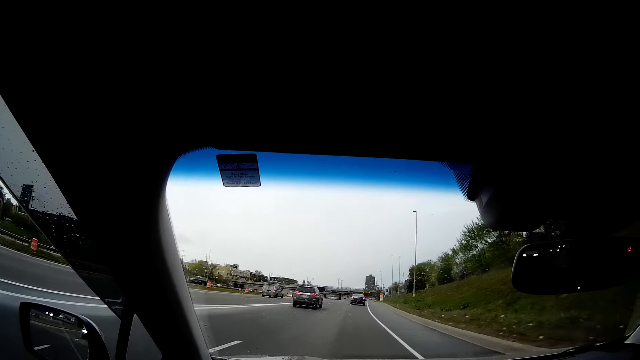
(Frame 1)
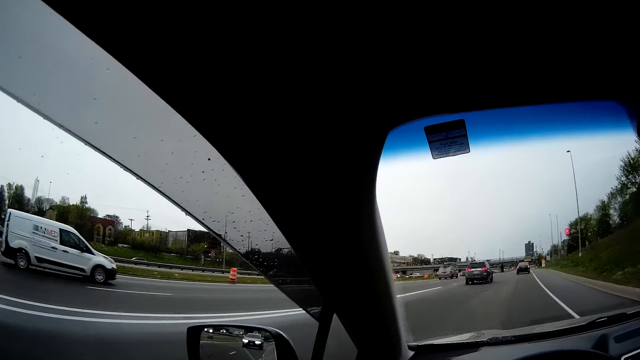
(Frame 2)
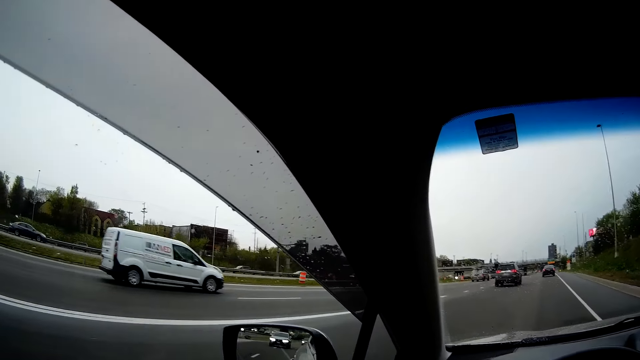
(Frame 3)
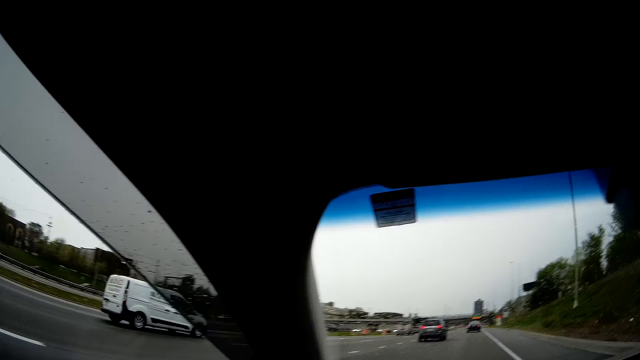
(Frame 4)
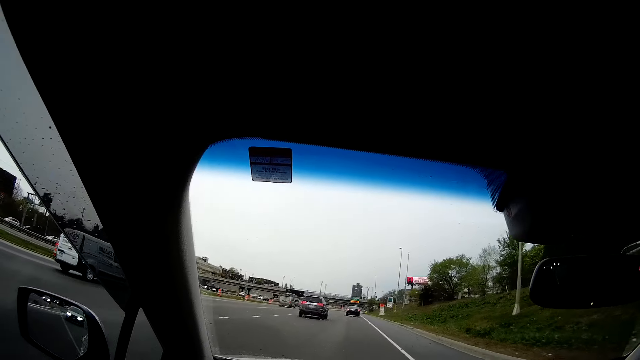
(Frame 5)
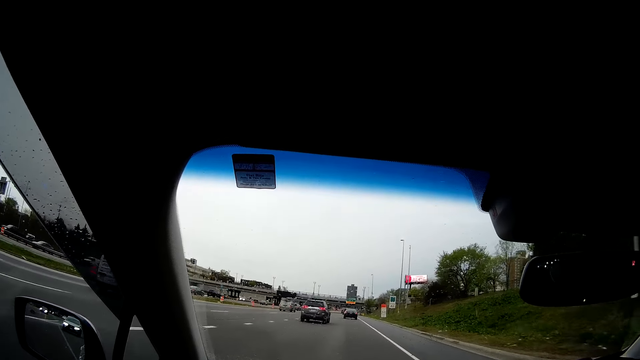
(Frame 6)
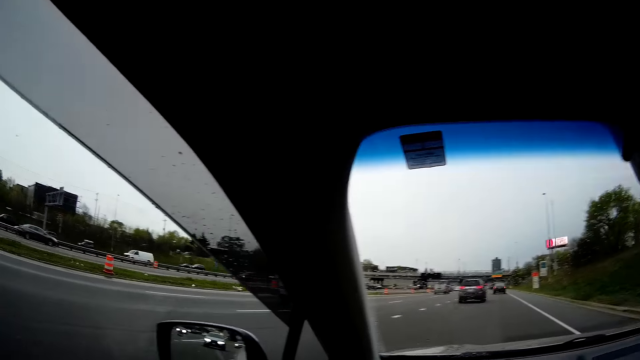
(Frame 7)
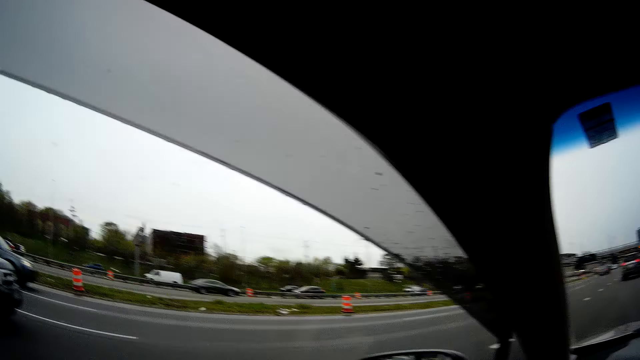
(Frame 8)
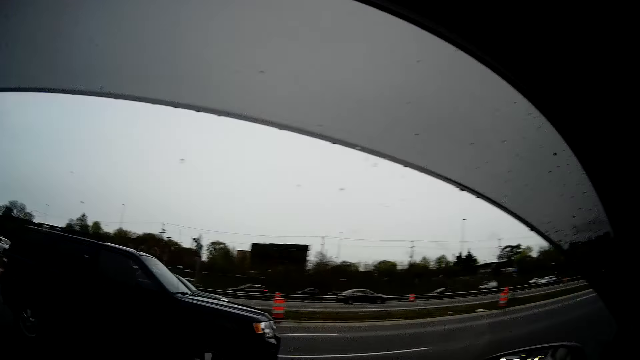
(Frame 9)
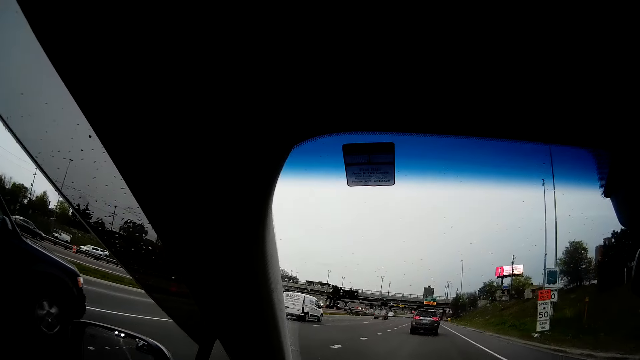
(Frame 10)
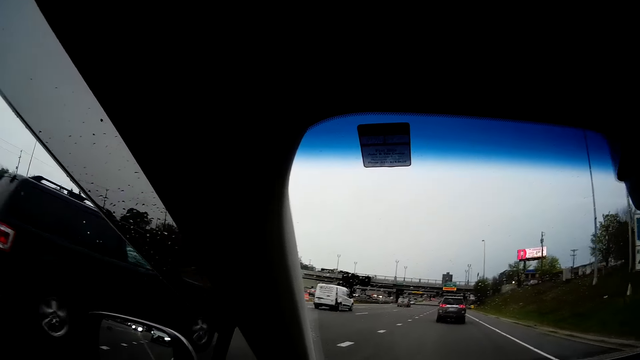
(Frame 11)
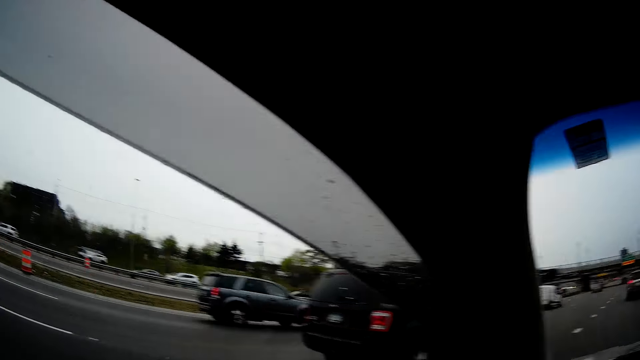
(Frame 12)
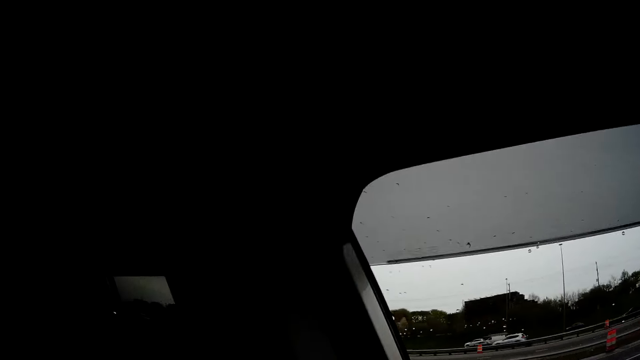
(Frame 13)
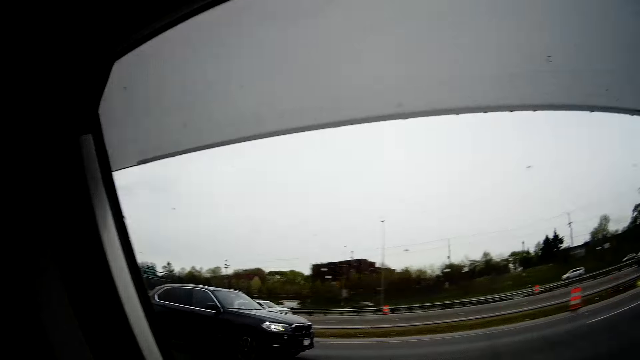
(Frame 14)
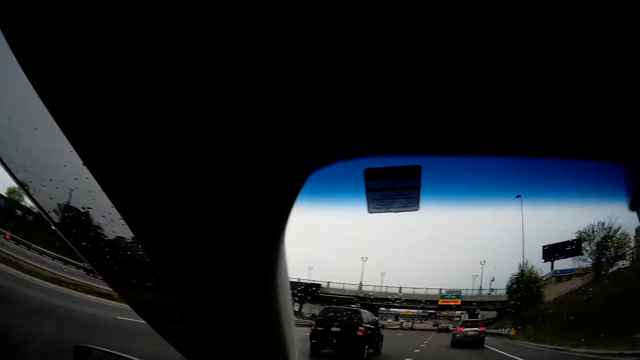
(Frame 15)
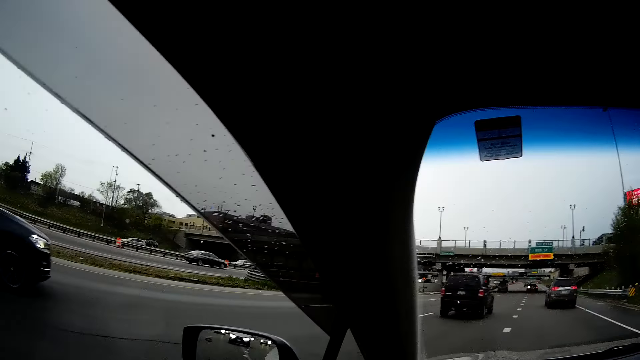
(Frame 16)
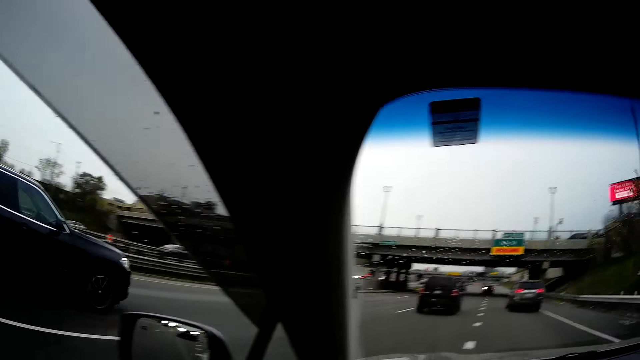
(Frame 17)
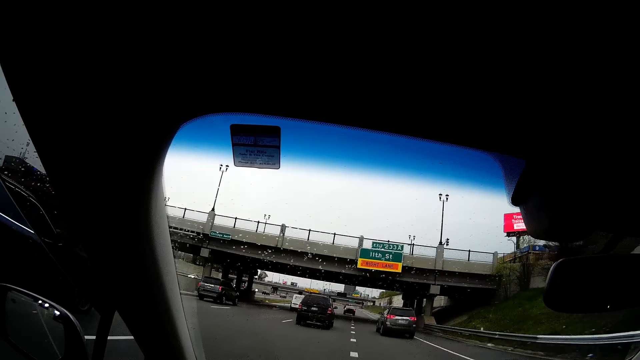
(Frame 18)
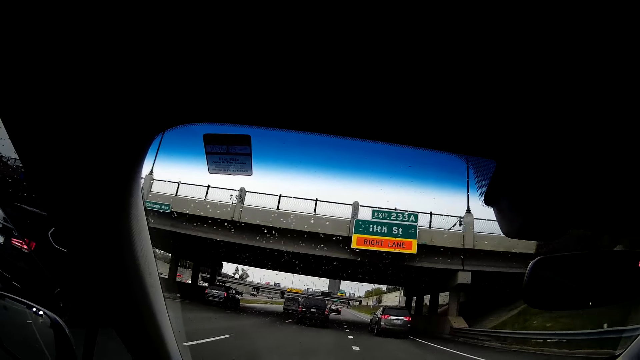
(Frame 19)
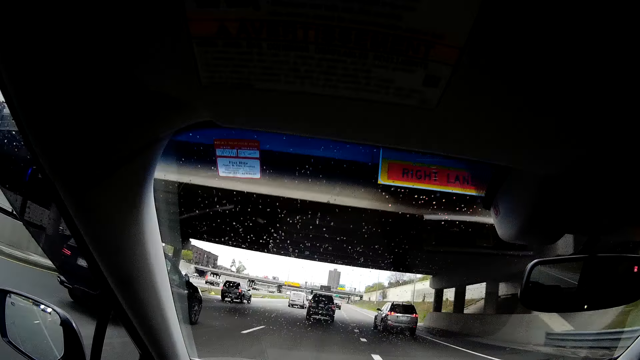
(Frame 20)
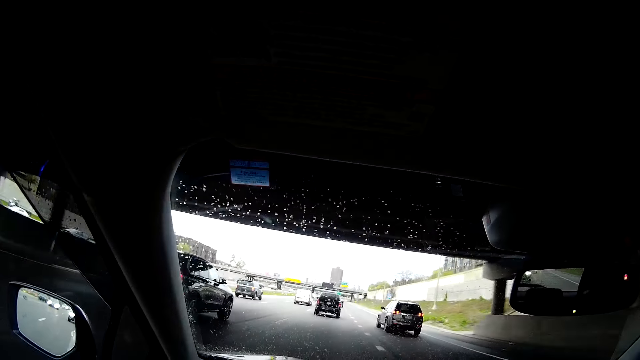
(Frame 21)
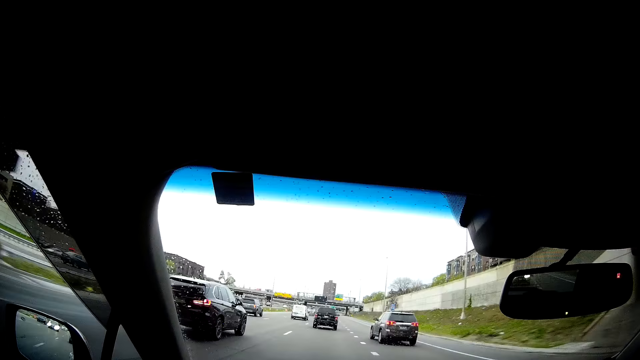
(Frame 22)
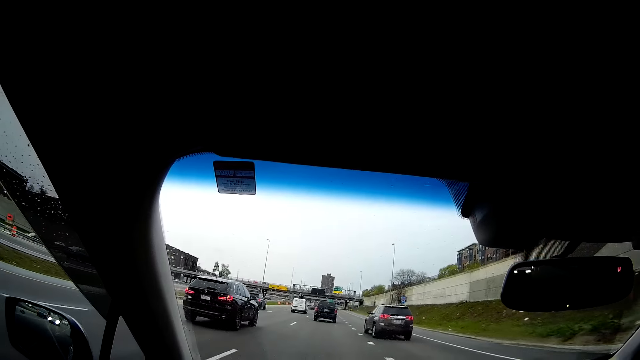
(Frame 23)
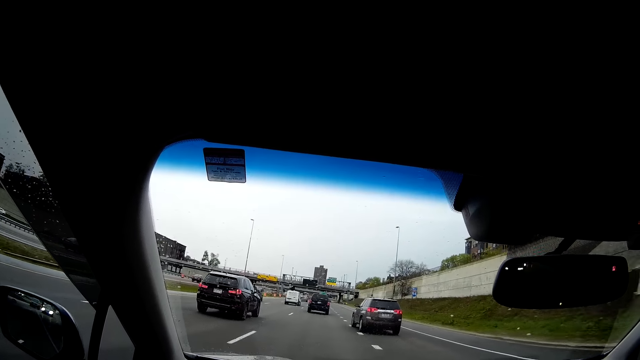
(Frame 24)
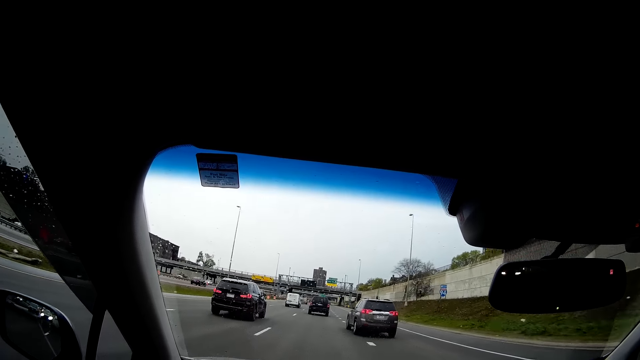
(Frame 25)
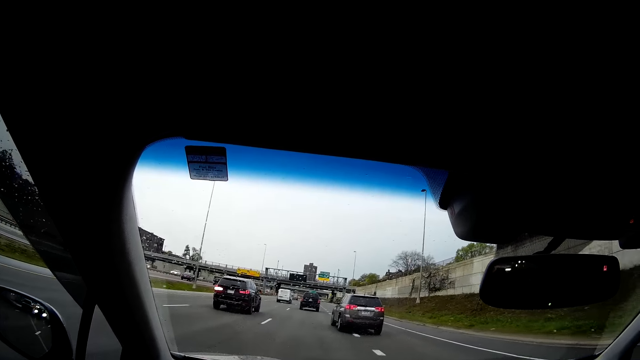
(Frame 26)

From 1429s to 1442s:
A black car drives past the camera wearer. The camera wearer looks outside the window. They sing along to the song. They look outside the window. A black car drives past the camera wearer. The camera wearer sings along to the song.

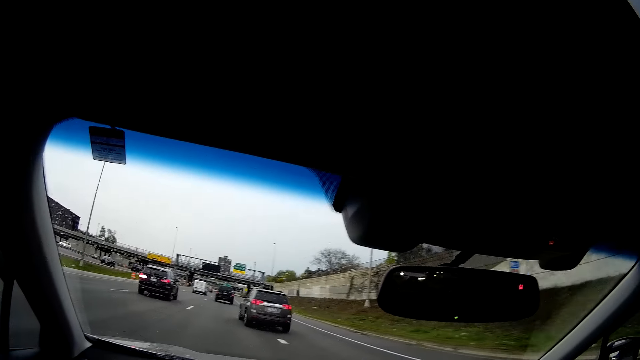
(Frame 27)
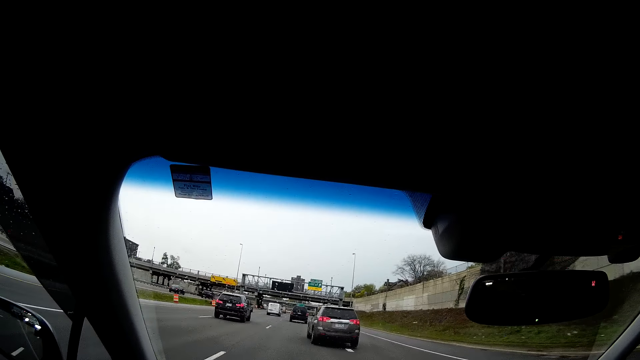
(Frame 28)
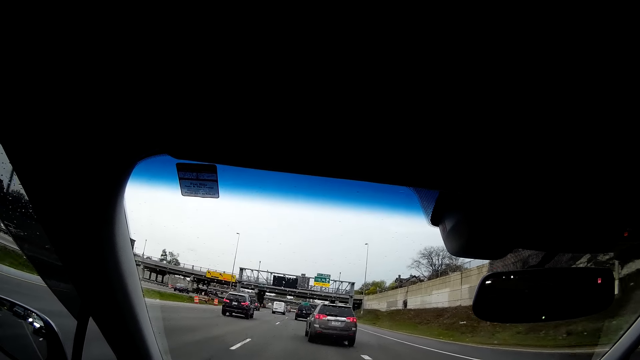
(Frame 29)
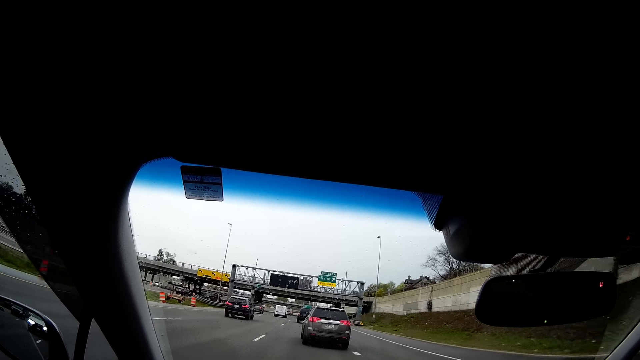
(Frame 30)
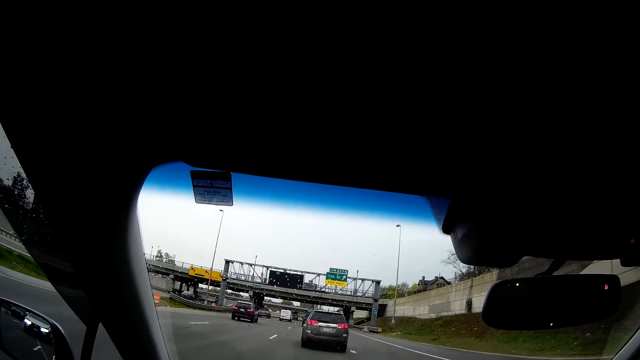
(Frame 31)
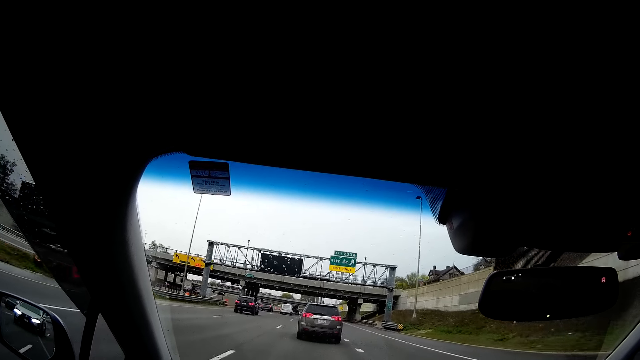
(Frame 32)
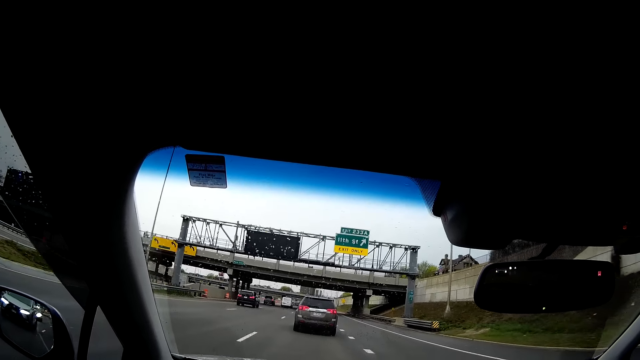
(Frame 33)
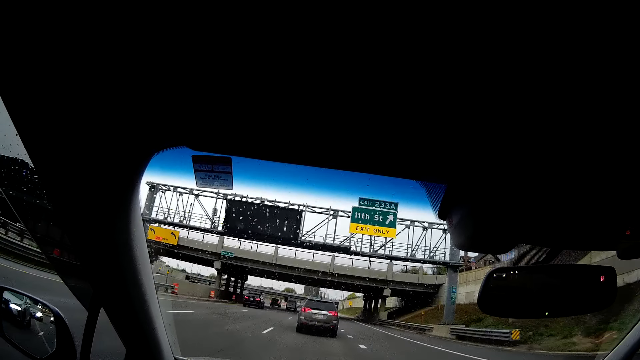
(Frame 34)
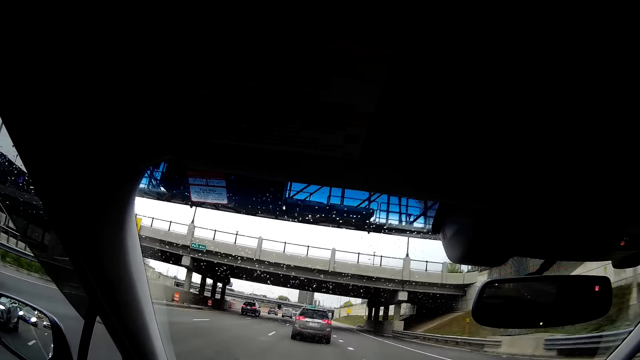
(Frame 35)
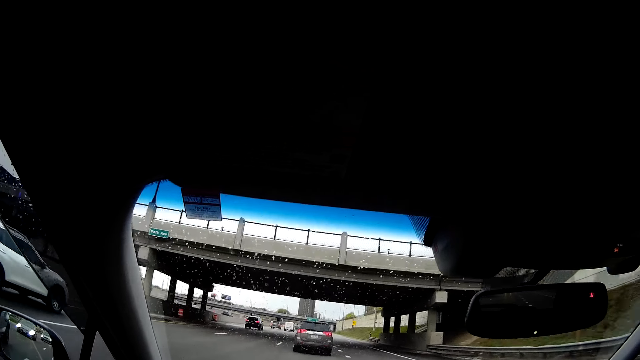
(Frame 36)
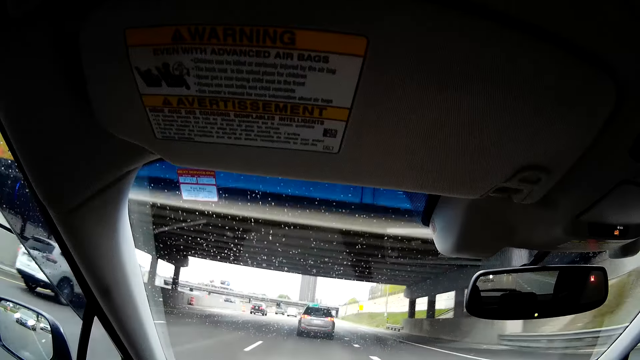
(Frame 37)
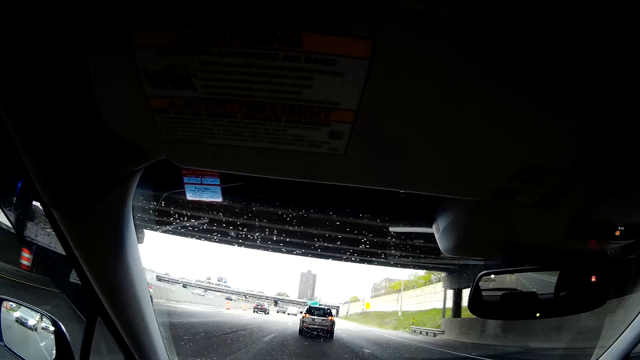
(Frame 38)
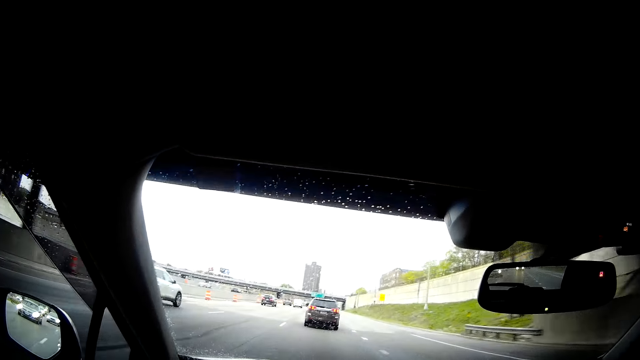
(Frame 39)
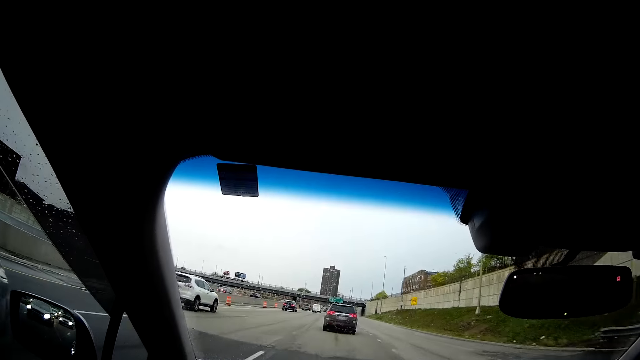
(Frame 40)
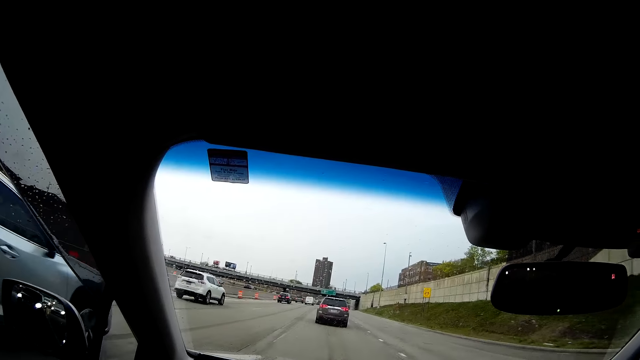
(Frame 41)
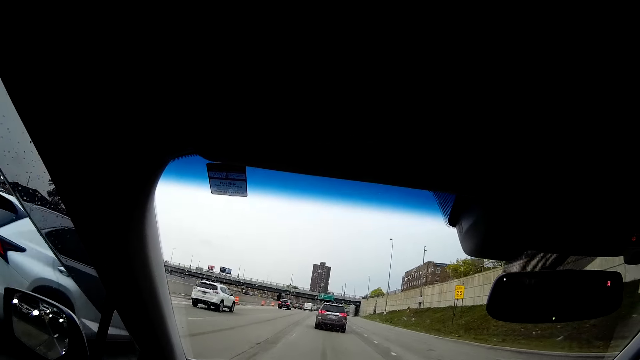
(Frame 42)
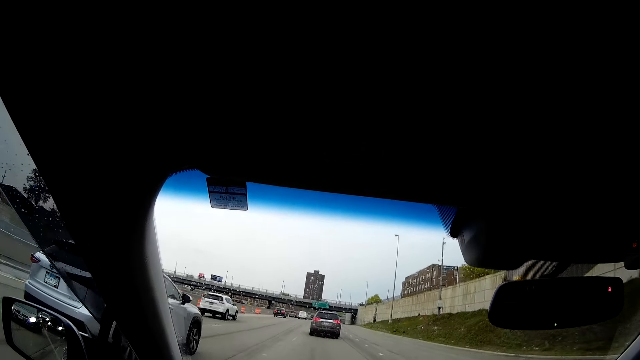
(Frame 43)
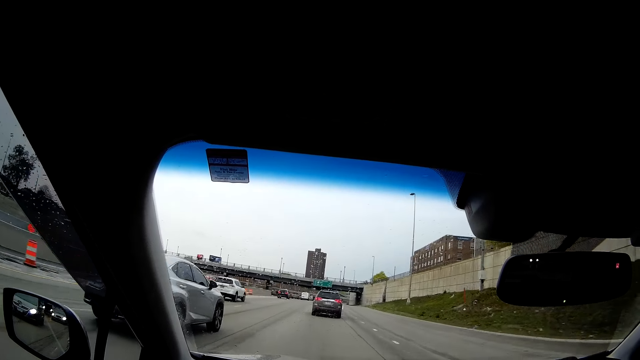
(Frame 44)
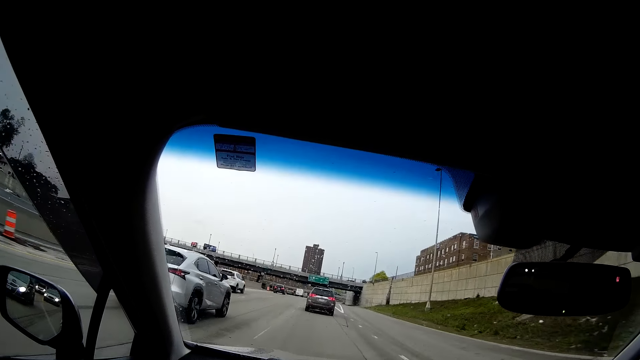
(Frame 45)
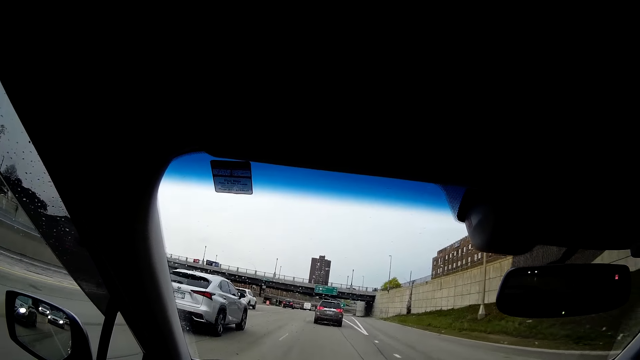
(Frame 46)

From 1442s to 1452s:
The camera wearer drives the car. A white car drives past the camera wearer. The camera wearer sings along to the song. A blue car drives past the camera wearer.
